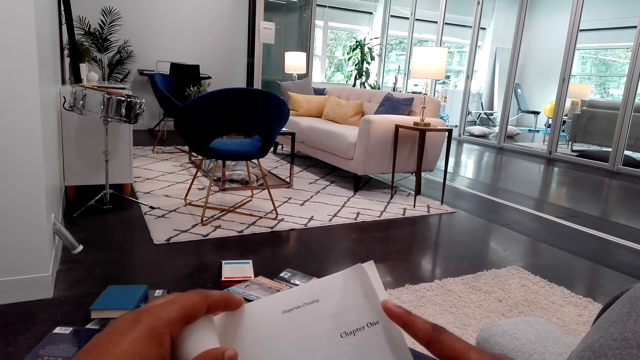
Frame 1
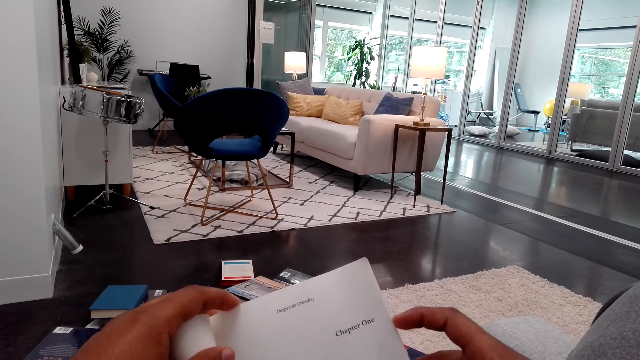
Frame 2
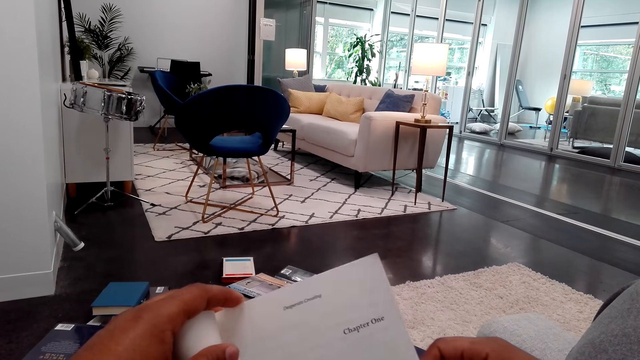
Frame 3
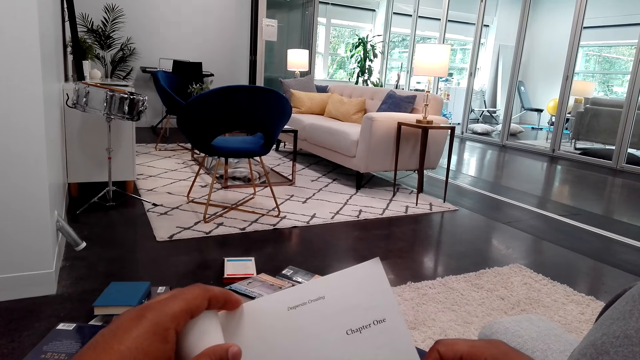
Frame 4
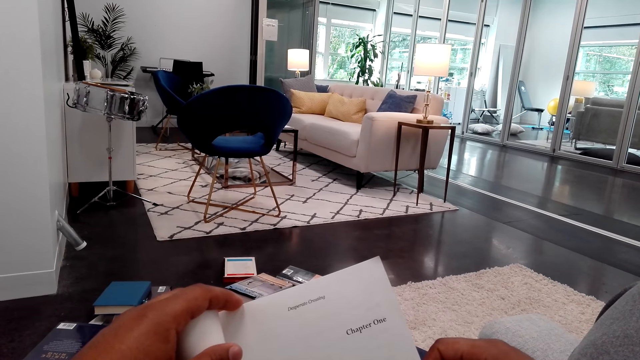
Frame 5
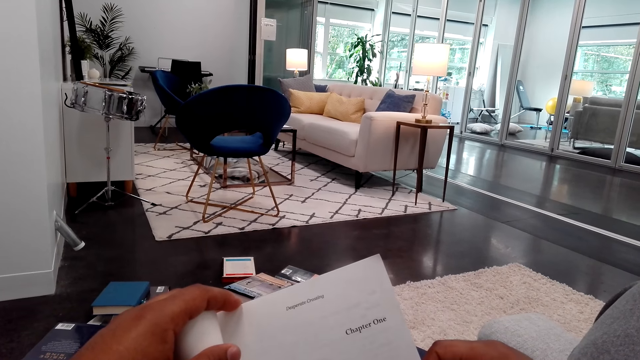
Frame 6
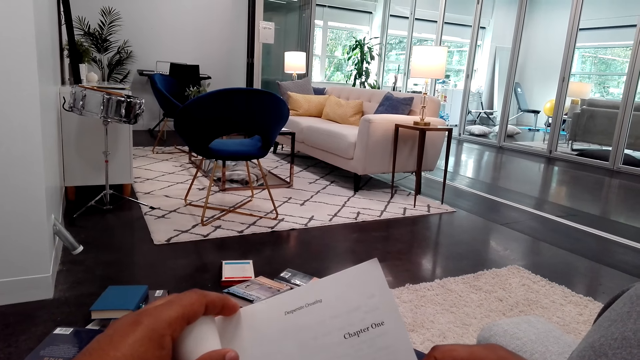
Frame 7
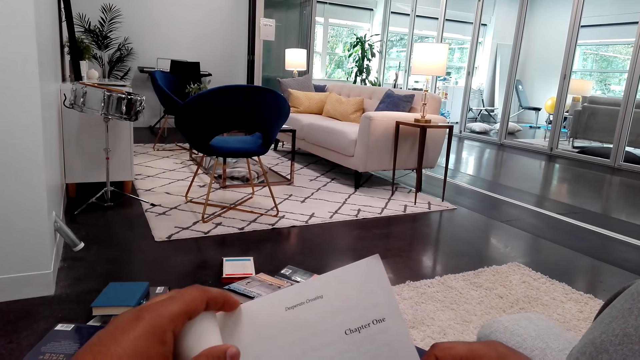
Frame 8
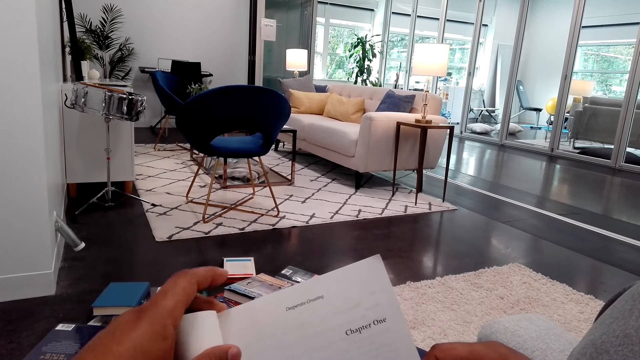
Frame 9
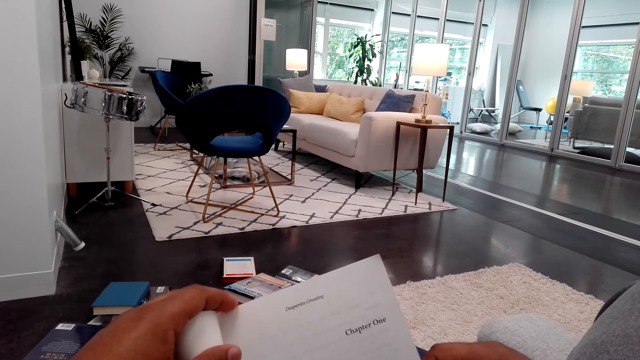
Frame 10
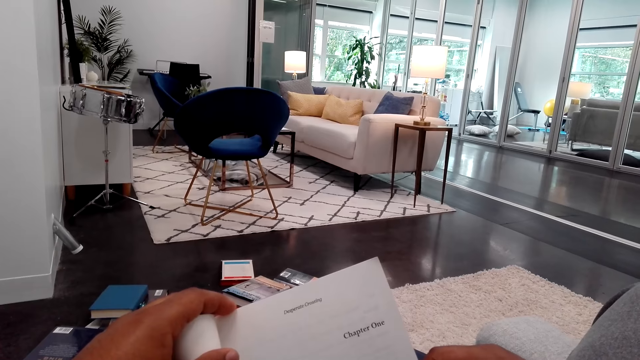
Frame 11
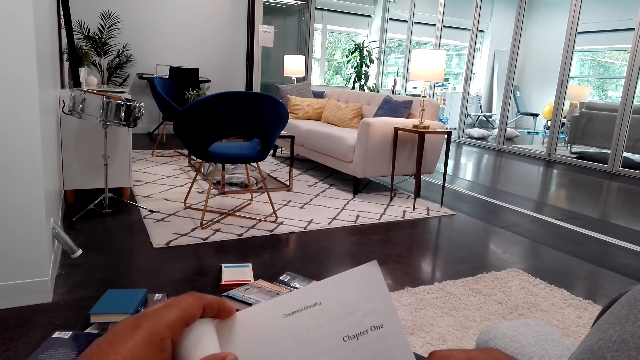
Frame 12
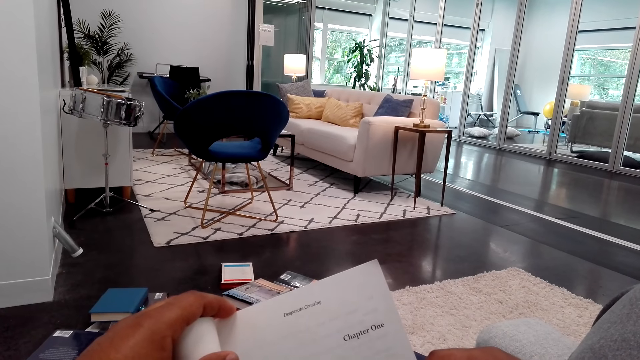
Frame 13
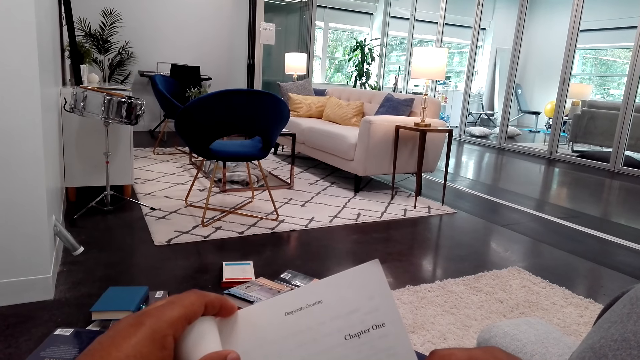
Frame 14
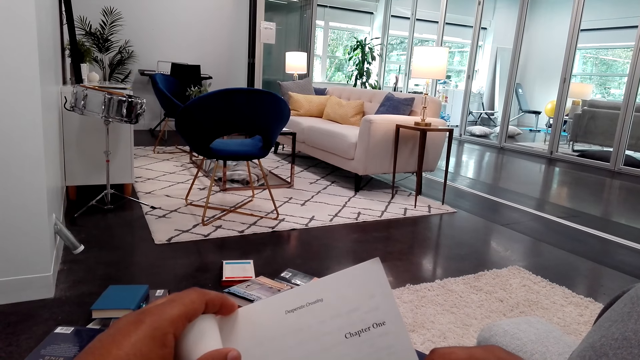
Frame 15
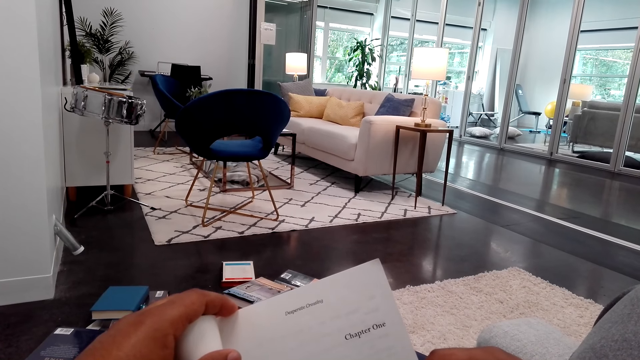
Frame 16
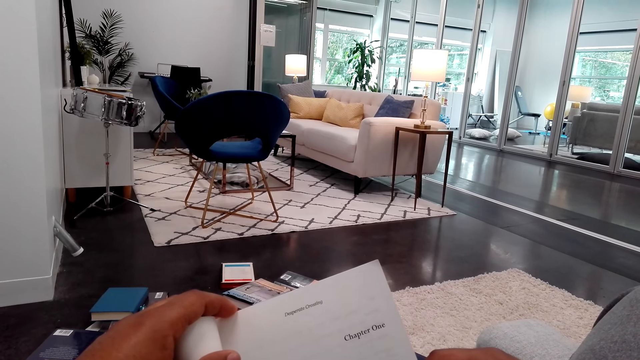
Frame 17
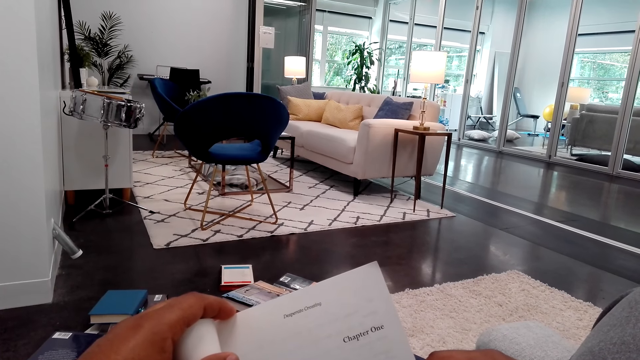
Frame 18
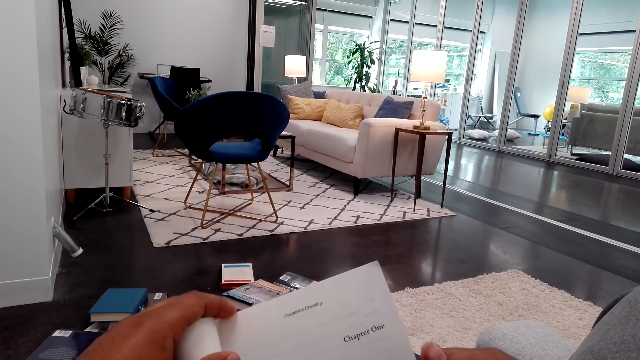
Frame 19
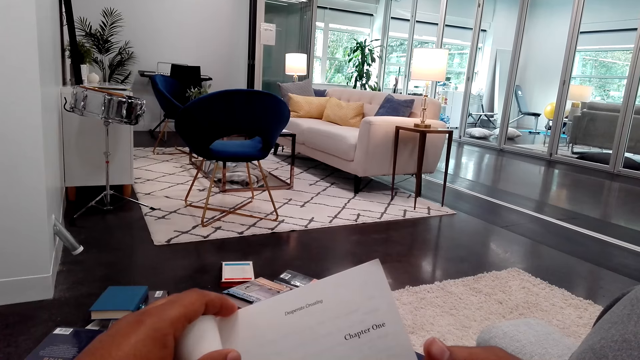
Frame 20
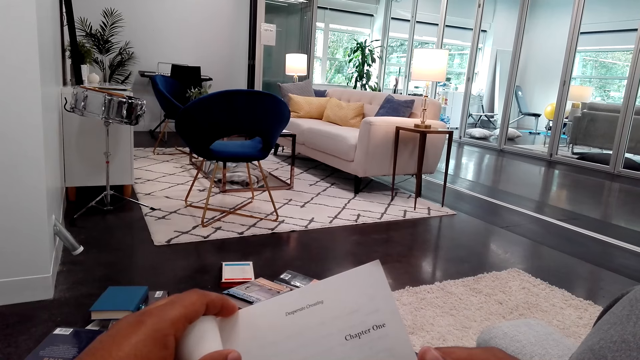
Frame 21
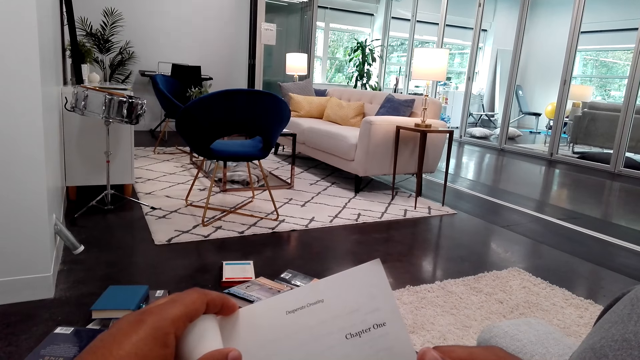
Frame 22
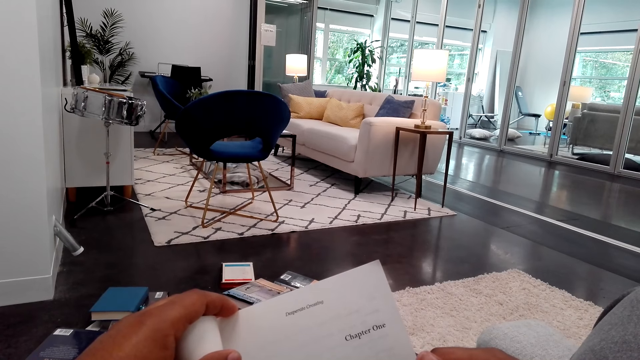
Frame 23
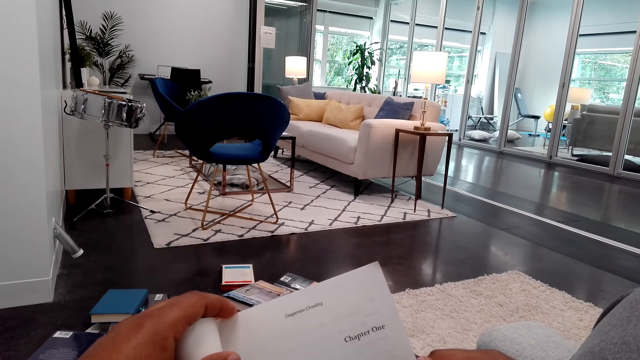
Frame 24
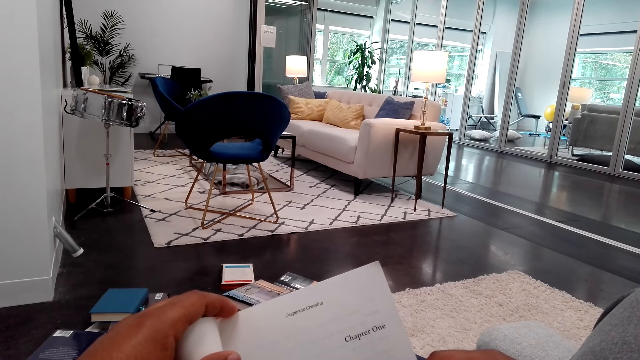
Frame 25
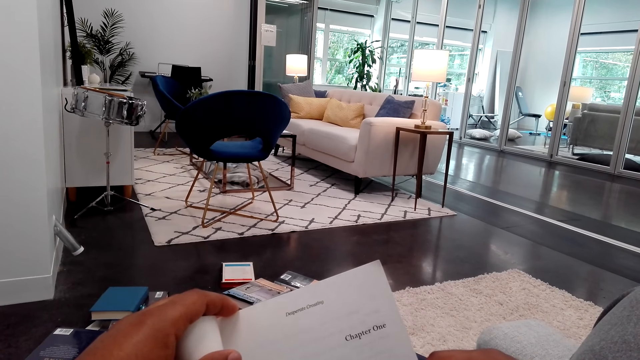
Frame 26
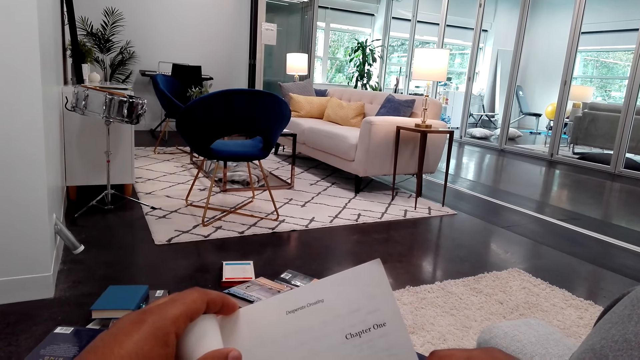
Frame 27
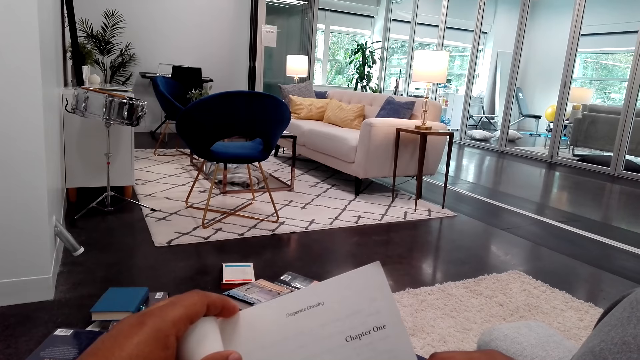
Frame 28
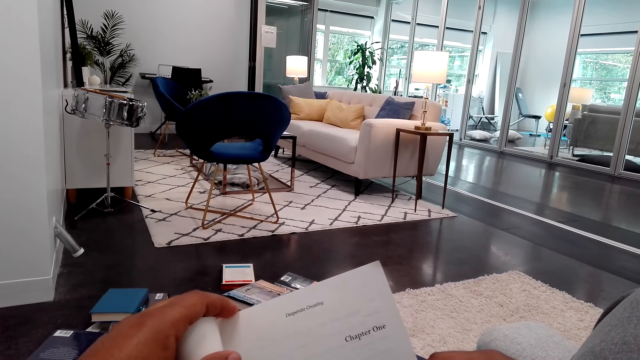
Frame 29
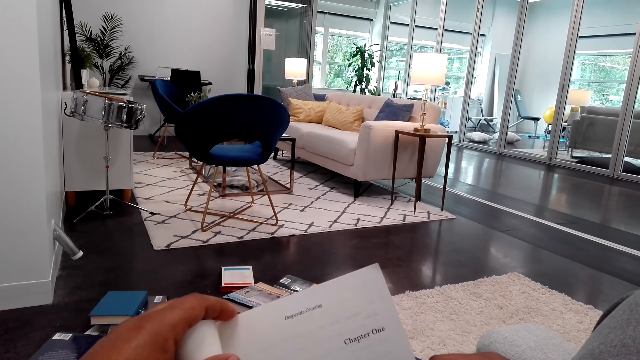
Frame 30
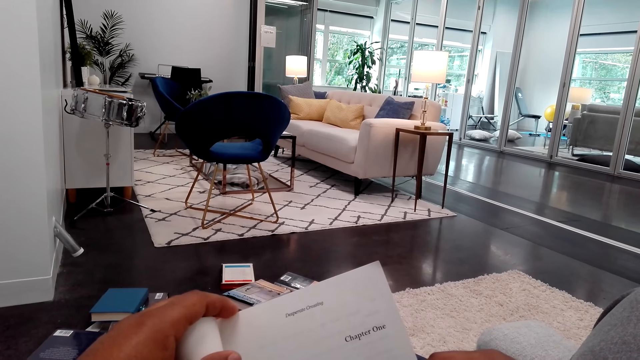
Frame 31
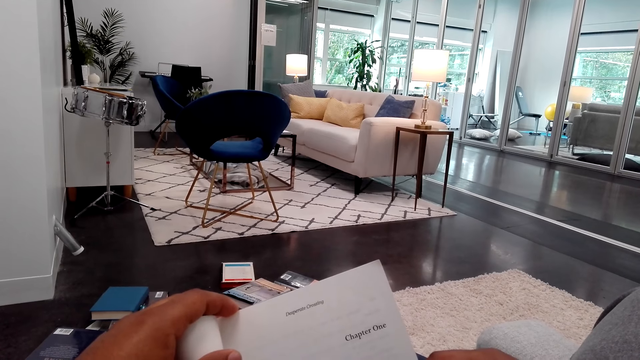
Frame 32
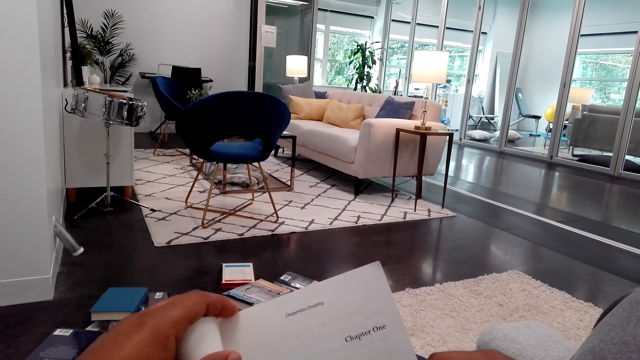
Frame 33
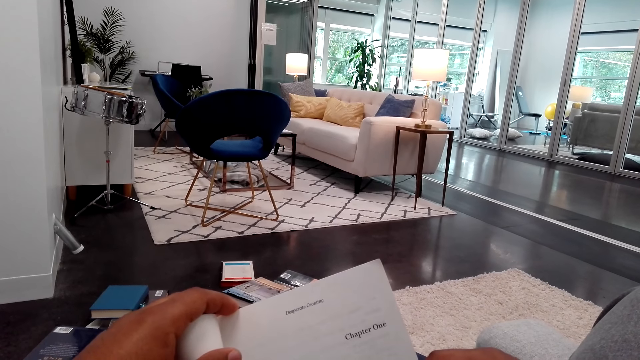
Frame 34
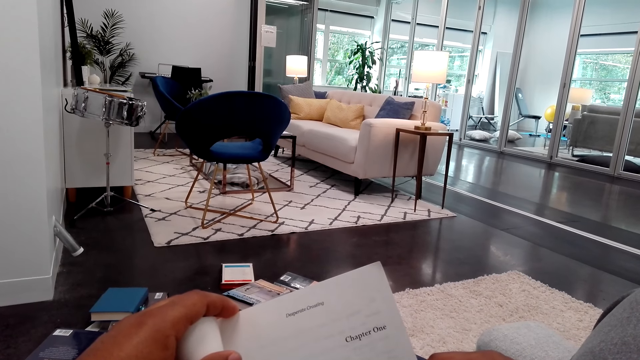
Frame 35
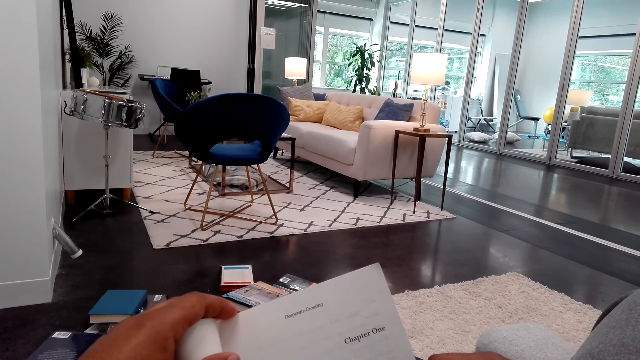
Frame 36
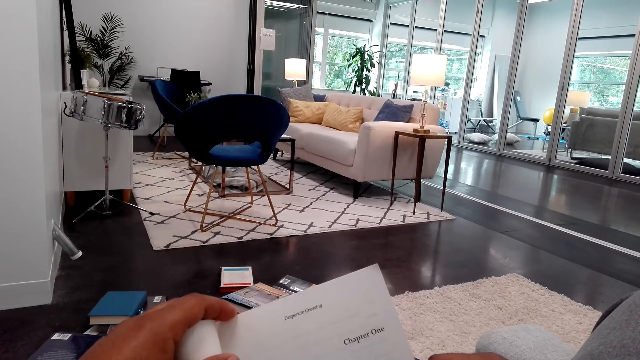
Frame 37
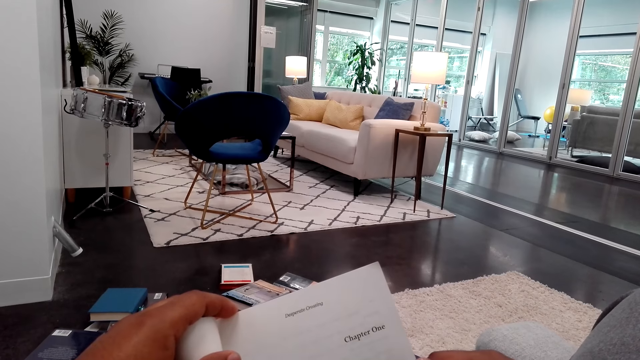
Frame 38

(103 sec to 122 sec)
The camera wearer touches a page. He moves his finger. He stares at the book.

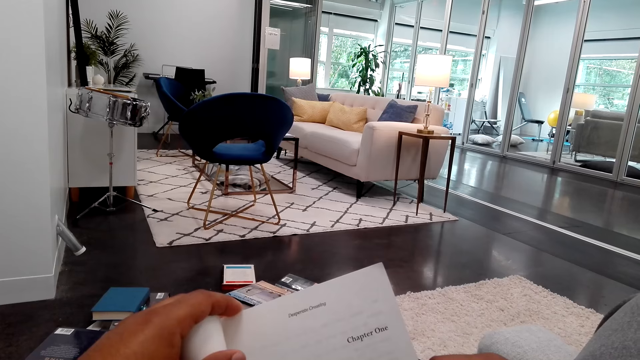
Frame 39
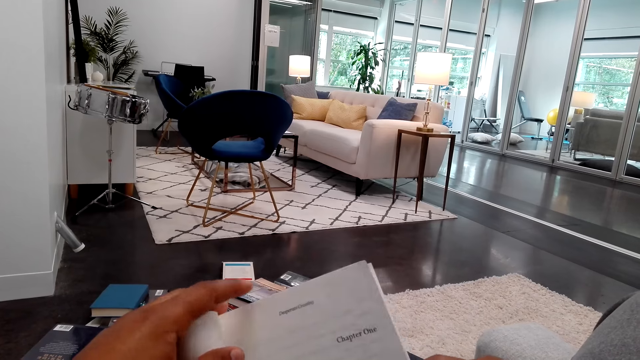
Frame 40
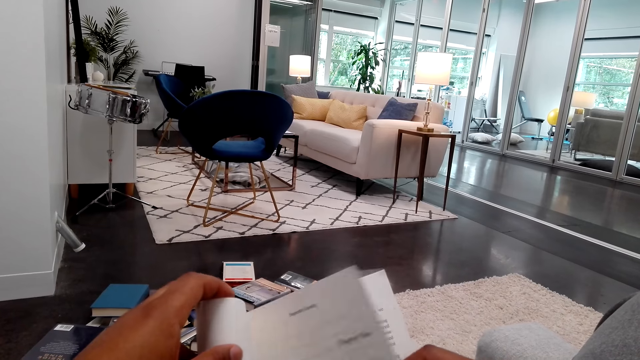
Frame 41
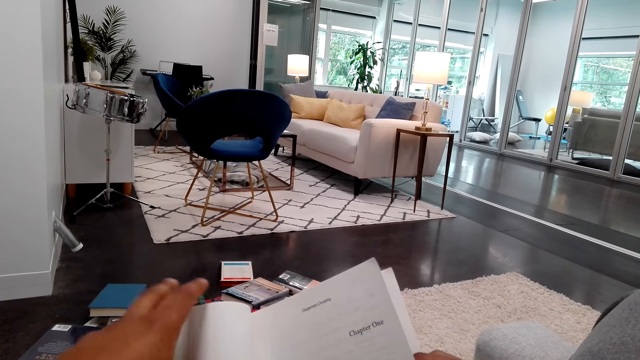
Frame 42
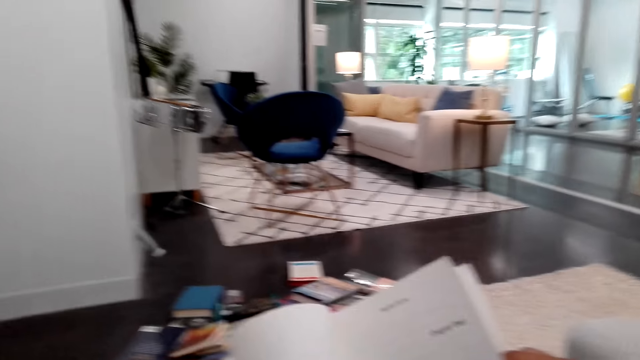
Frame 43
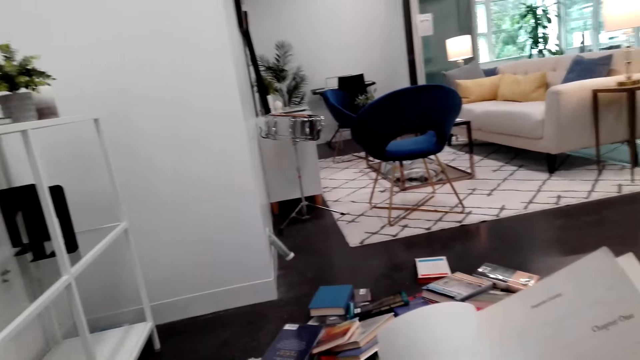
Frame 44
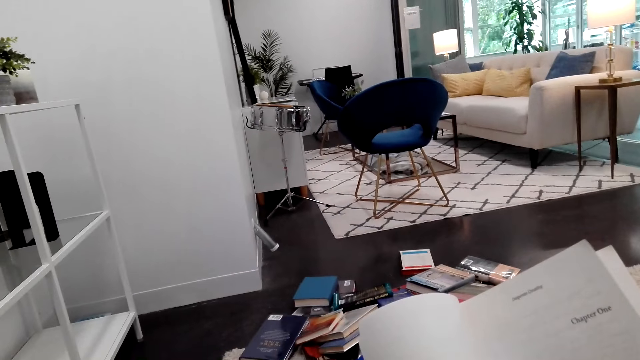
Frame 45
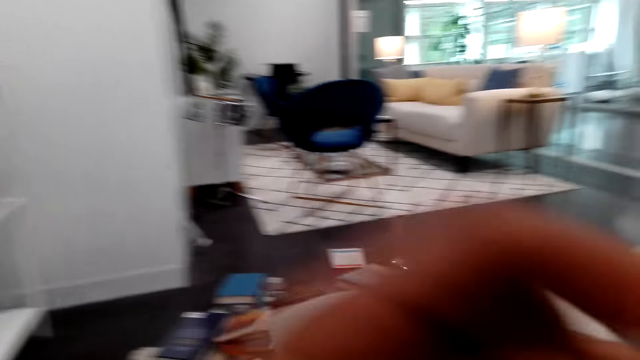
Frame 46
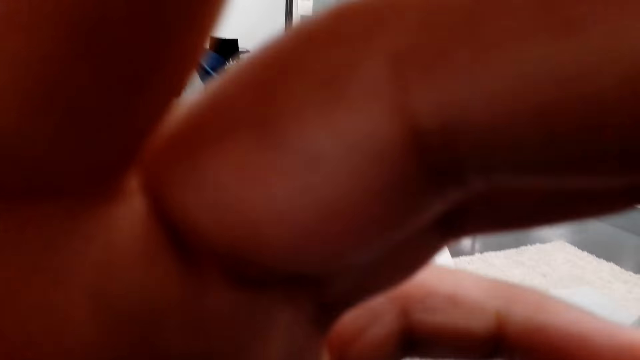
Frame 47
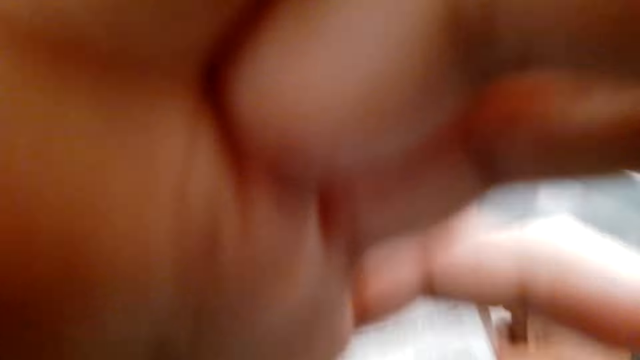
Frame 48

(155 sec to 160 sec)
The camera wearer flips a page. They lift a hand up and move the book. They straighten the book. They adjust the camera. They touch the camera and lift a hand up.
